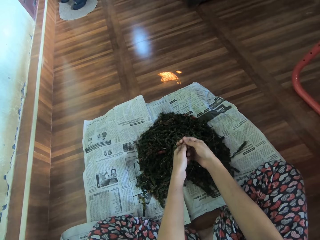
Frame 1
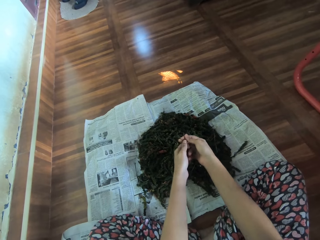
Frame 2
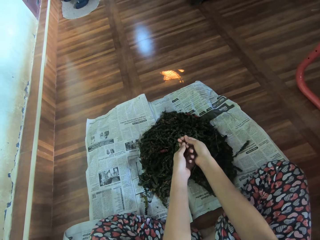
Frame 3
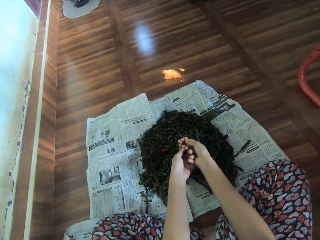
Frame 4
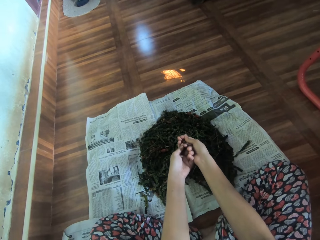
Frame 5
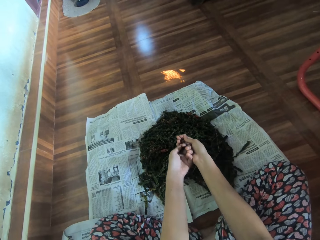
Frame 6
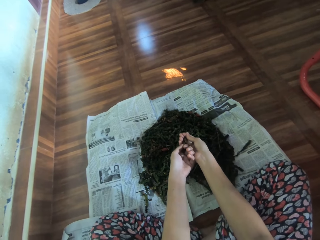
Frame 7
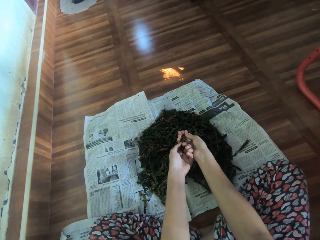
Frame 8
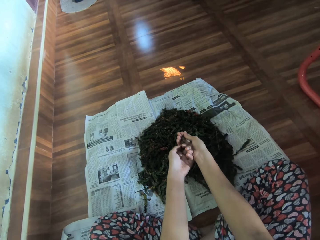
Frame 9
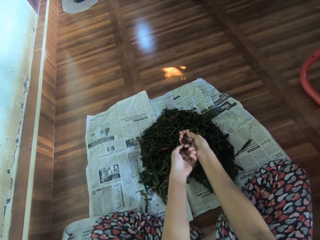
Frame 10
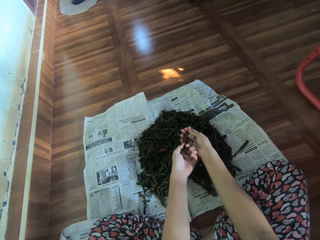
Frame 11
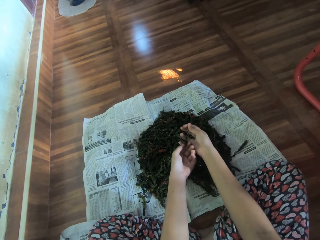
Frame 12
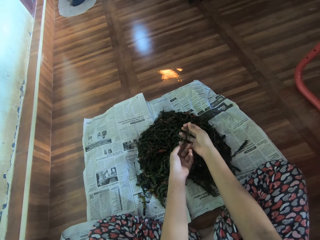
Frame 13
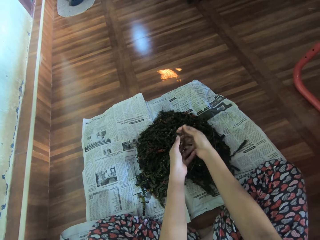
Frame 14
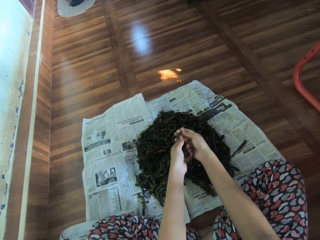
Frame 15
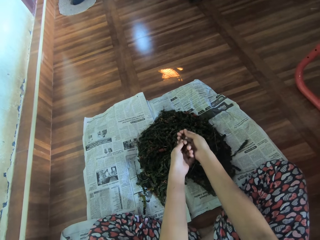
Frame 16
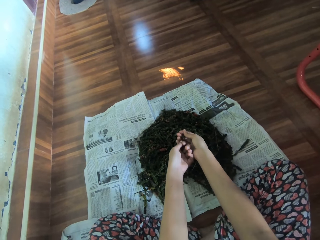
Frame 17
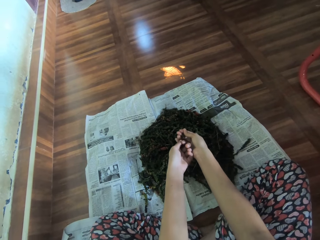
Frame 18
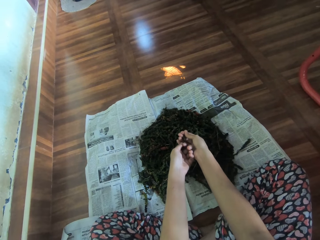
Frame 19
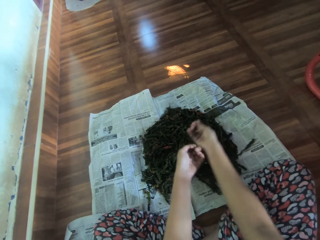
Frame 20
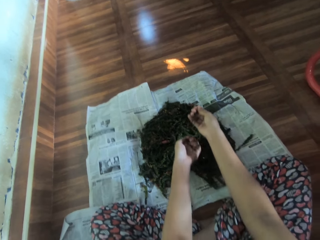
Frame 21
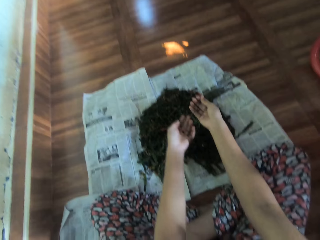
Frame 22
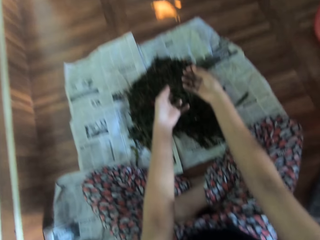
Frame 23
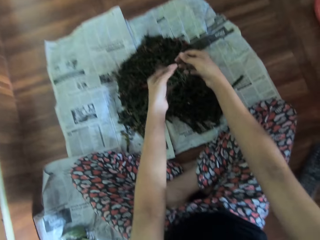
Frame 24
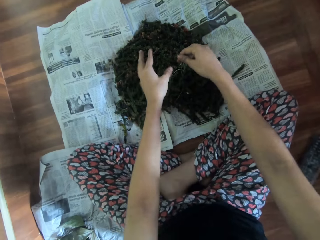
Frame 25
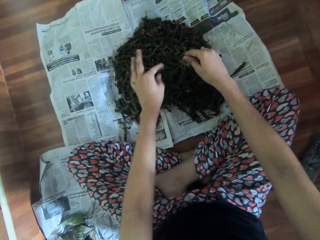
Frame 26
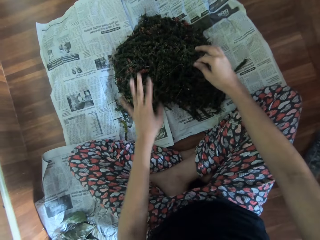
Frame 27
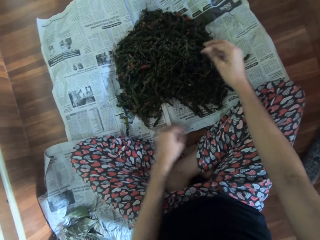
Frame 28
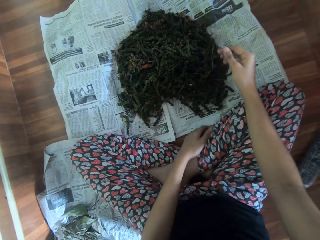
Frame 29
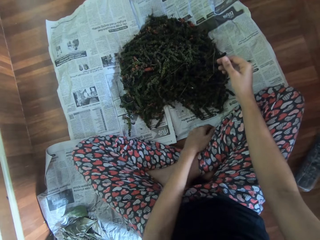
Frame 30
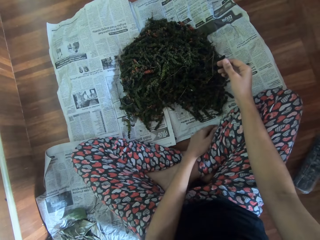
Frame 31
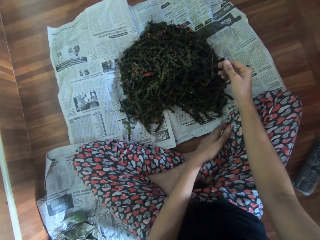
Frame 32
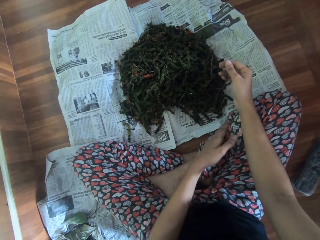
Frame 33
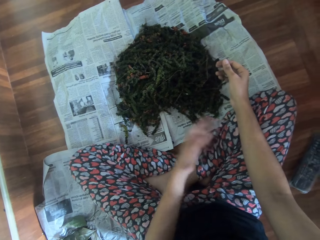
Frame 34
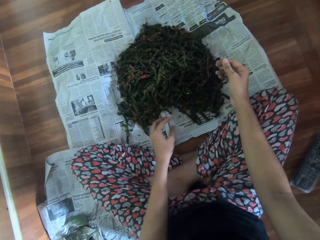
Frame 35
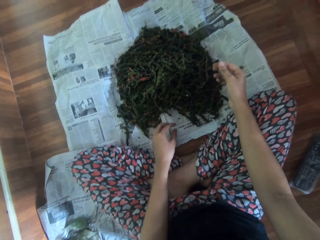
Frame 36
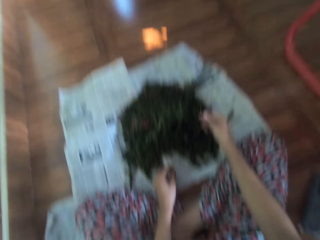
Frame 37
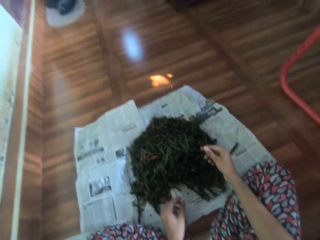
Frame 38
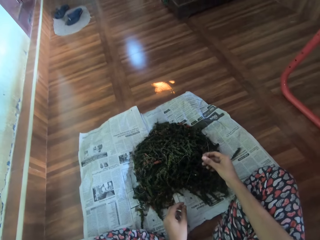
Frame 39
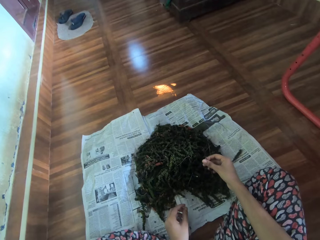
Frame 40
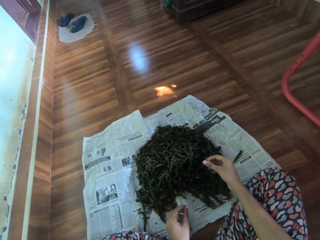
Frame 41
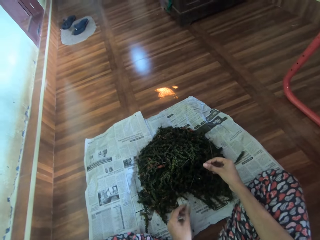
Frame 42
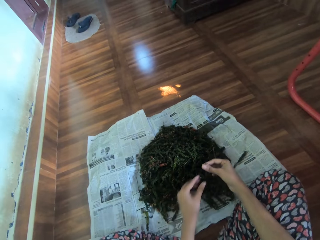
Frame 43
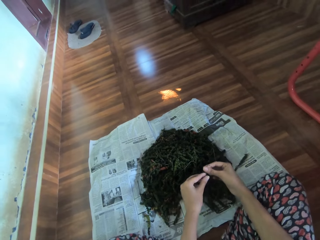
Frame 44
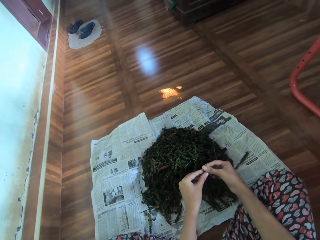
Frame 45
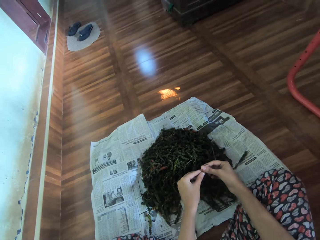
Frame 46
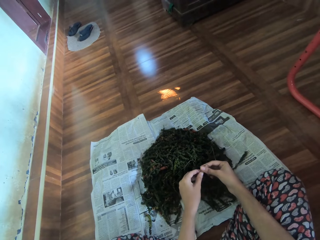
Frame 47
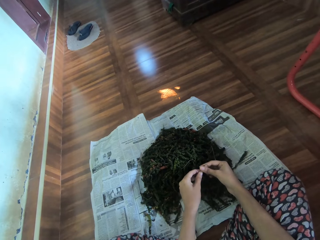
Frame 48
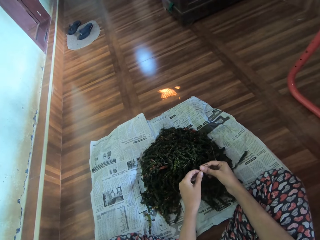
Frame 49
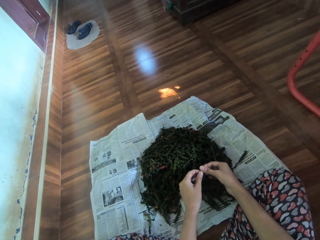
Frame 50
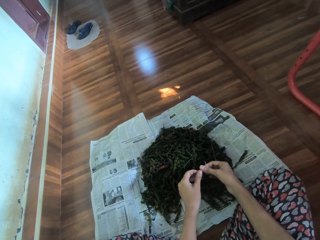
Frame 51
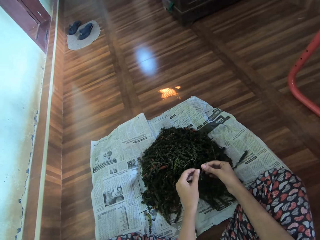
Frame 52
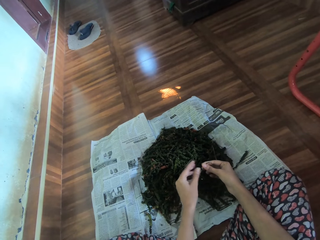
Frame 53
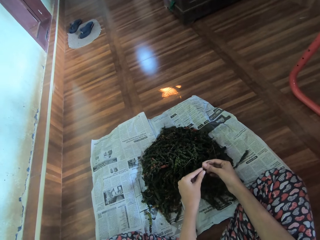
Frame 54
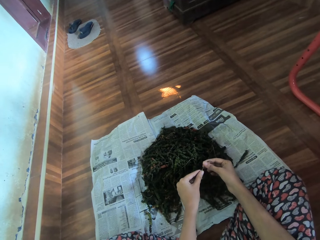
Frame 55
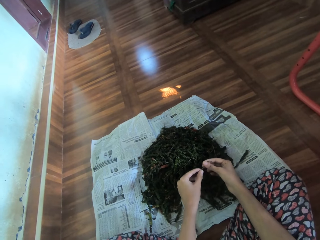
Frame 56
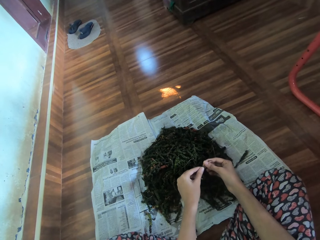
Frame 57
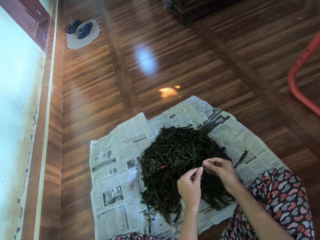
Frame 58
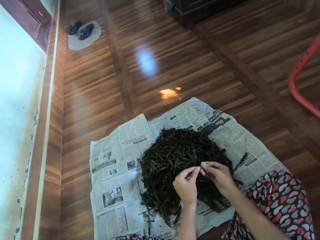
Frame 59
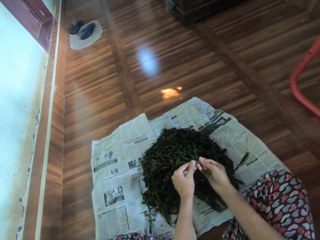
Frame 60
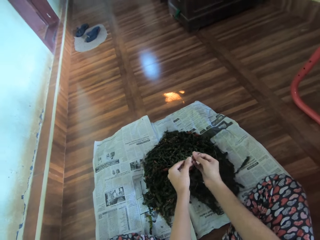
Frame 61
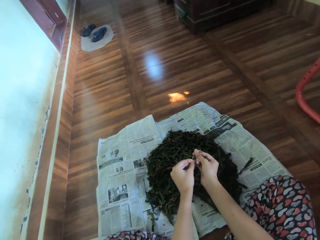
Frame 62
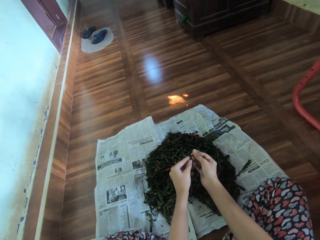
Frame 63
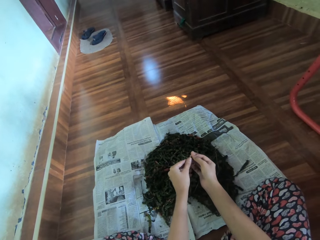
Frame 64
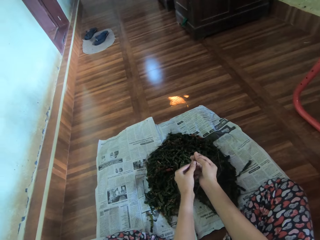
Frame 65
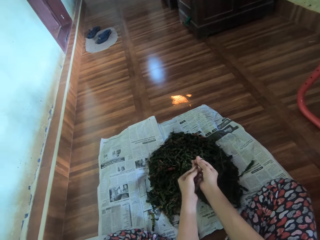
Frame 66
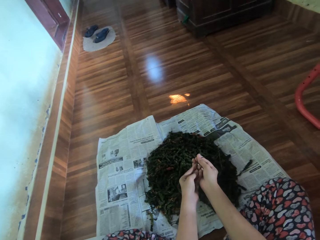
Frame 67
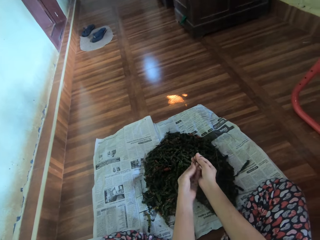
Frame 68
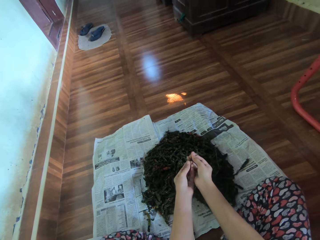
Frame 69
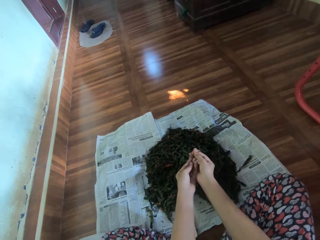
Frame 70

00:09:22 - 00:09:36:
The camera wearer rubs her right leg with her left hand. She cleans off the left hand. She pulls the dried marijuana off the stem onto the newspaper with both hands.

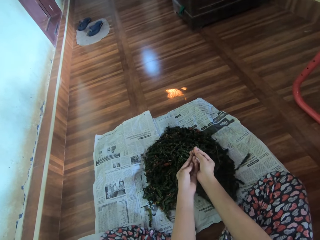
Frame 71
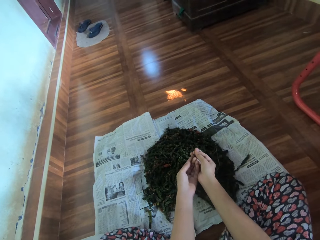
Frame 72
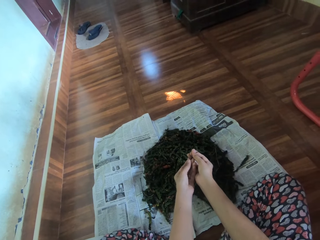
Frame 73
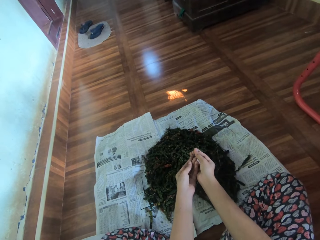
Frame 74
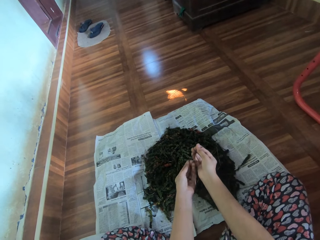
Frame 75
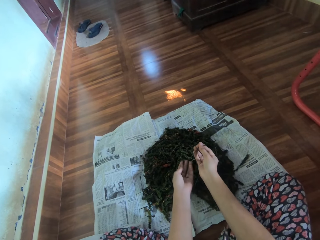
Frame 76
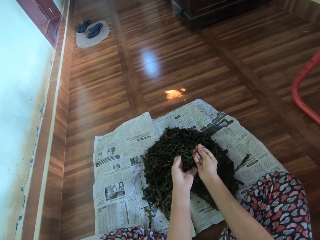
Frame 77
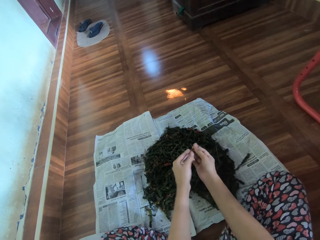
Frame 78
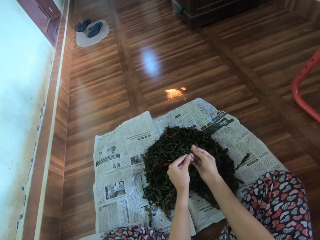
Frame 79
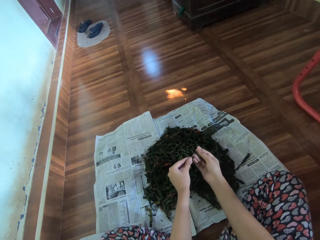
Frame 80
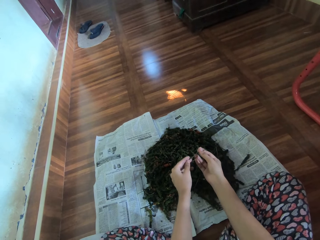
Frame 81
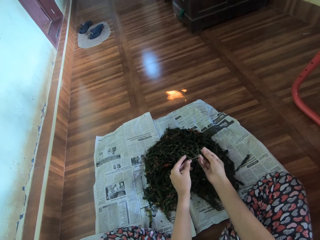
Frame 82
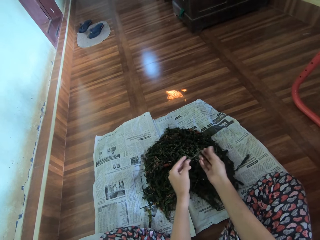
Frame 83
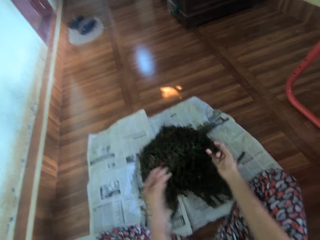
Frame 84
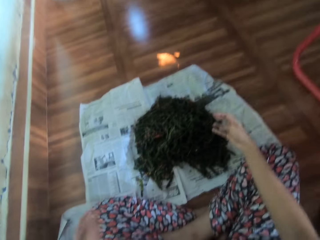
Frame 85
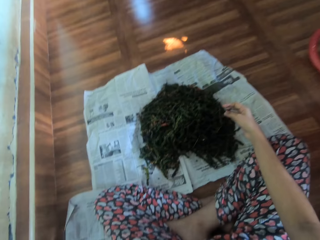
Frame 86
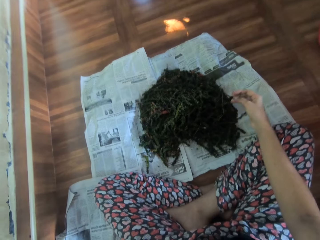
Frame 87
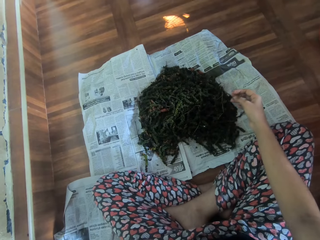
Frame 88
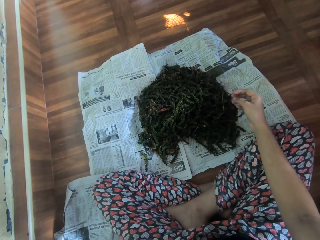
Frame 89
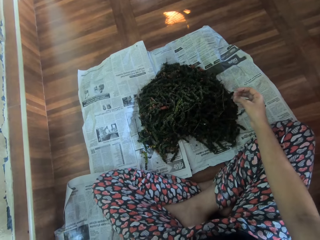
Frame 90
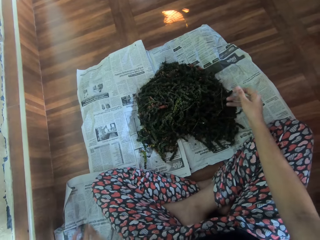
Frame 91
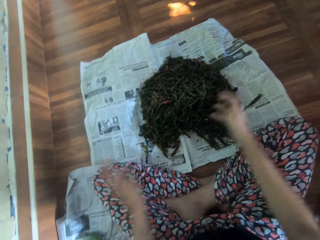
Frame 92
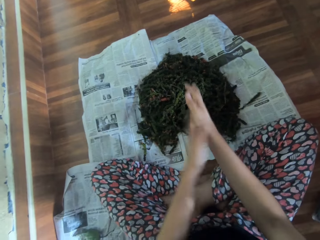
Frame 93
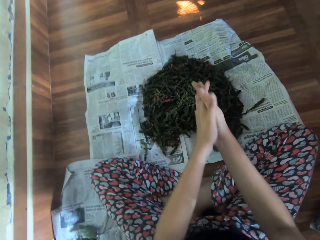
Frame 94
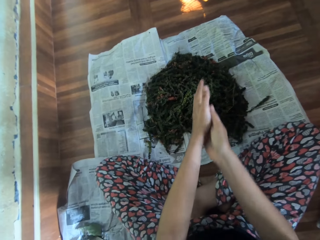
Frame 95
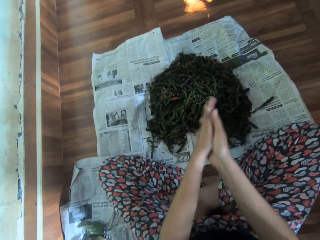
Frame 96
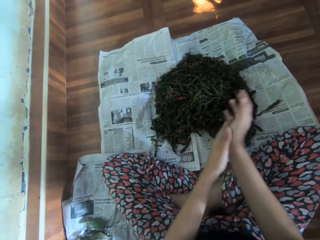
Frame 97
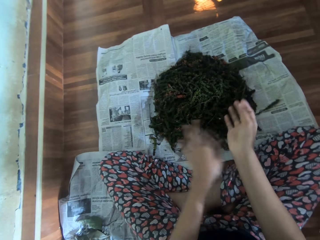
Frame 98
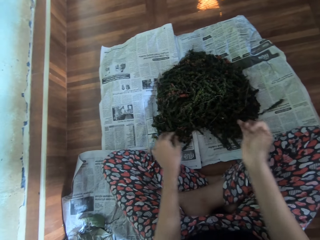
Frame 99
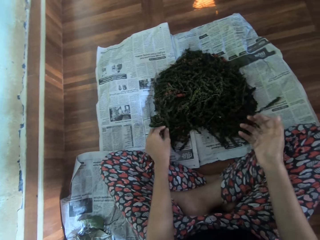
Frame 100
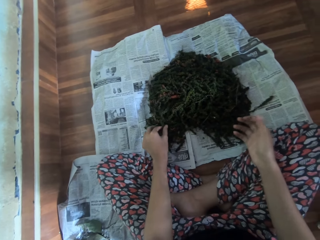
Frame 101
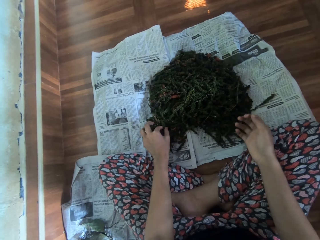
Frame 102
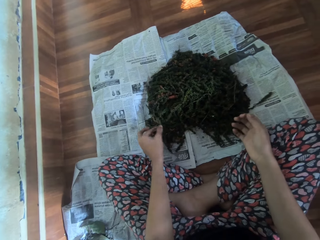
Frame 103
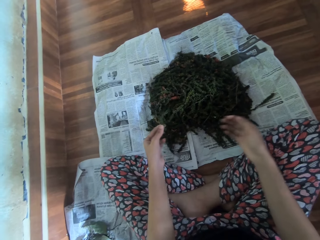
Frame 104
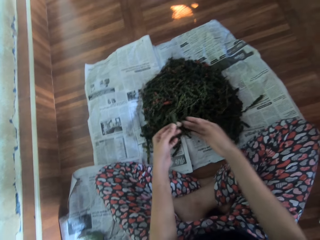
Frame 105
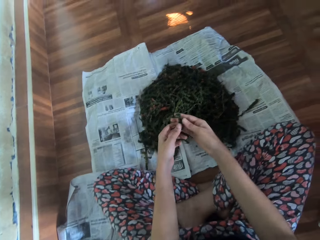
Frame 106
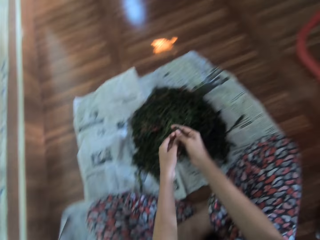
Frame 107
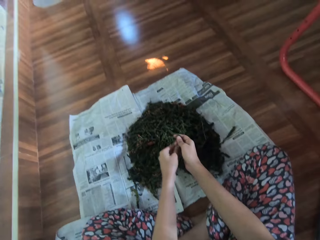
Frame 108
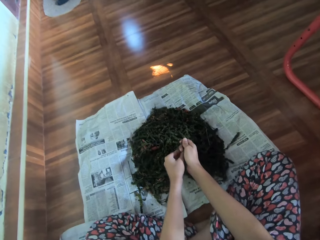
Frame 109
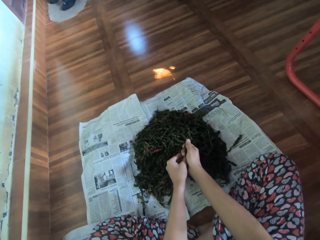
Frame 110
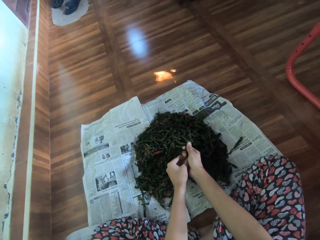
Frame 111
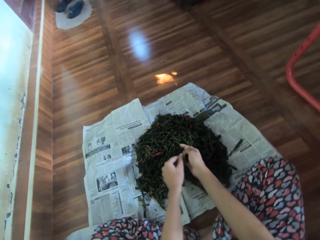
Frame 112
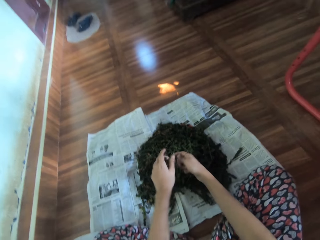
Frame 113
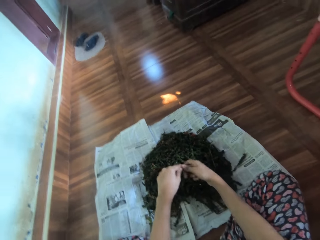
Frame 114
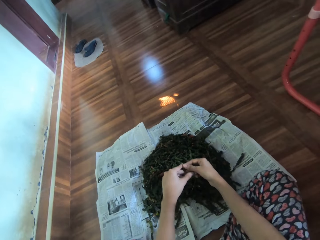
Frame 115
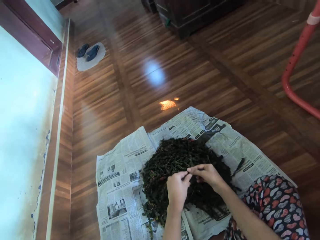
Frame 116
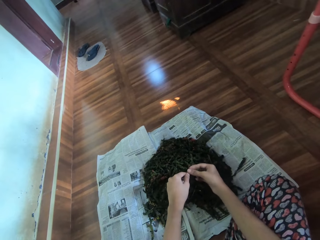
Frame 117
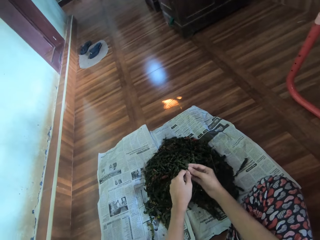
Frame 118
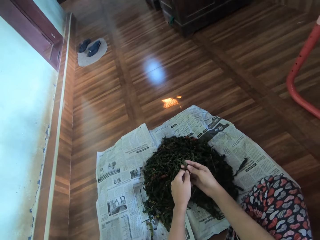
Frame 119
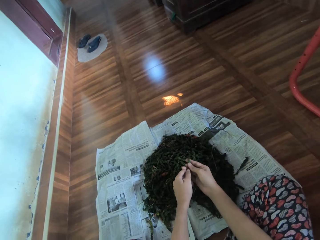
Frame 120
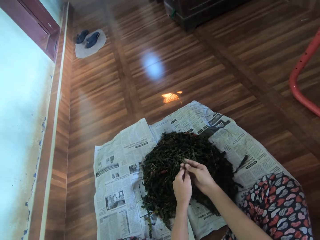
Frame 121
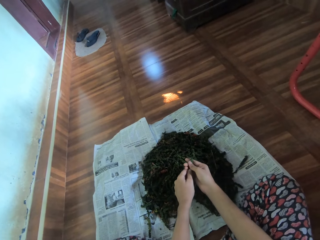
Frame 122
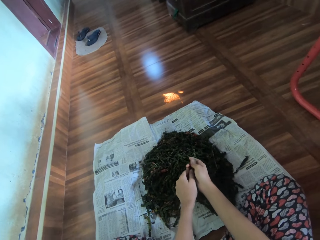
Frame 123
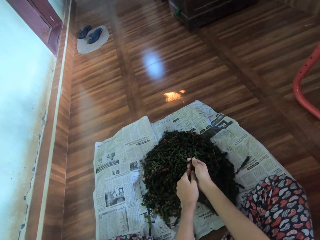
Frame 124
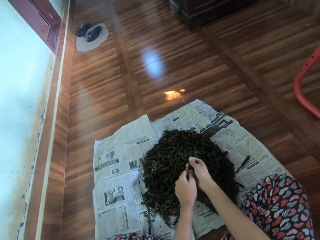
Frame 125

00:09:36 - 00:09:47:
The camera wearer drops the stem on a newspaper on the floor with her left hand. She rubs both hands together. She picks a dried marijuana from the newspaper on the floor with her left hand. She pulls the dried marijuana off the stem onto the newspaper with both hands.
